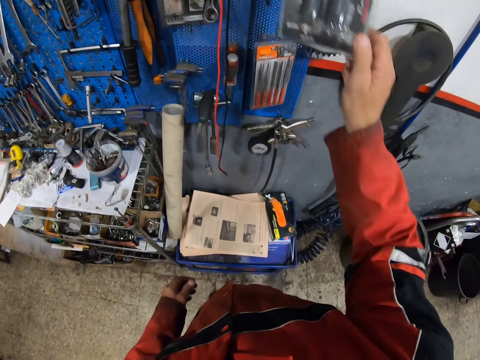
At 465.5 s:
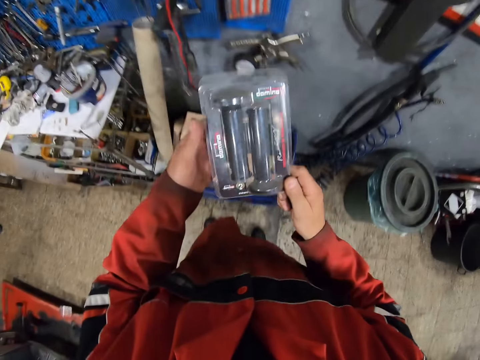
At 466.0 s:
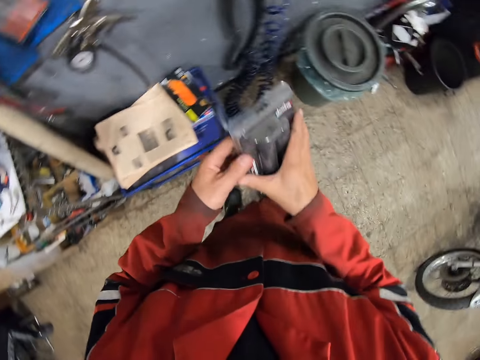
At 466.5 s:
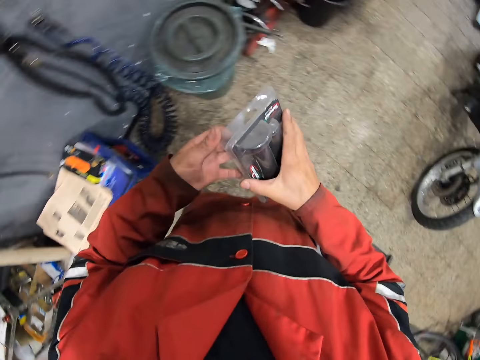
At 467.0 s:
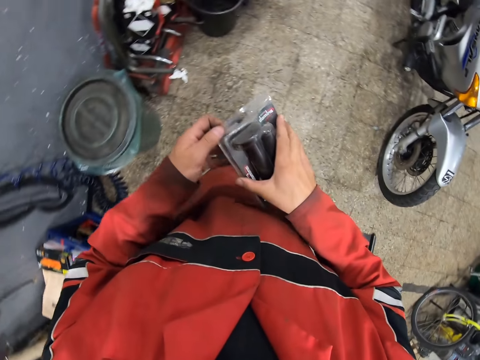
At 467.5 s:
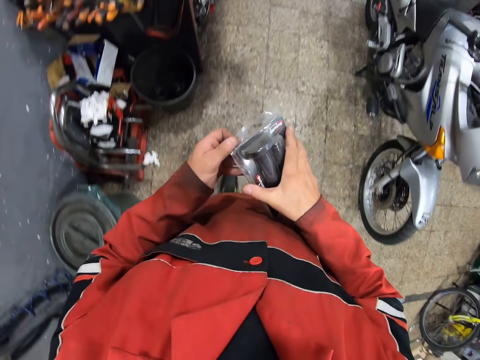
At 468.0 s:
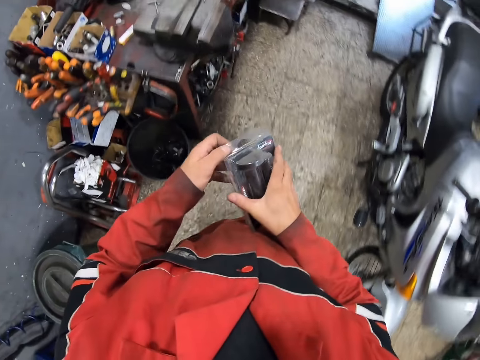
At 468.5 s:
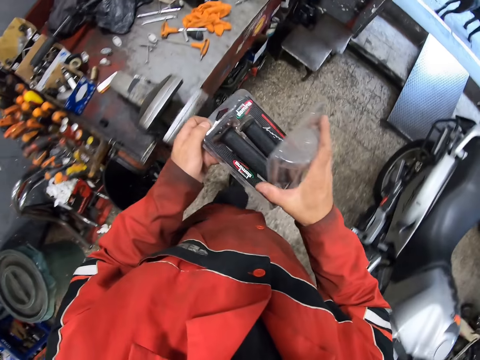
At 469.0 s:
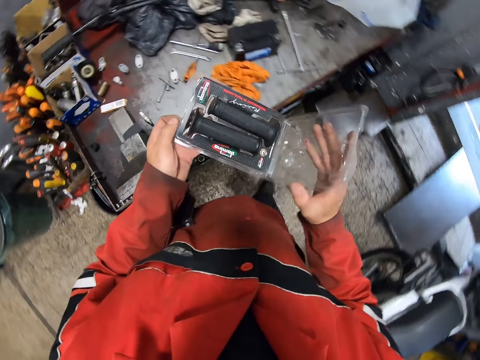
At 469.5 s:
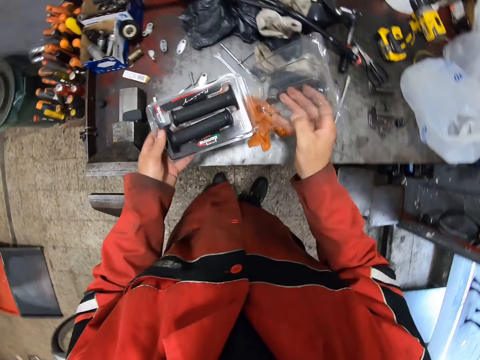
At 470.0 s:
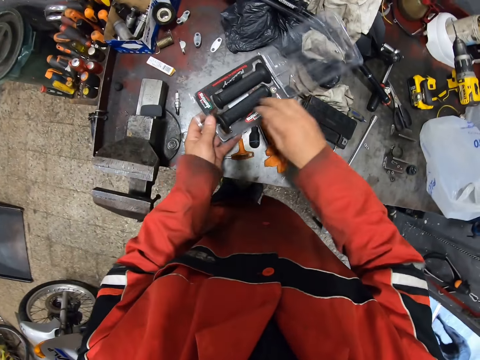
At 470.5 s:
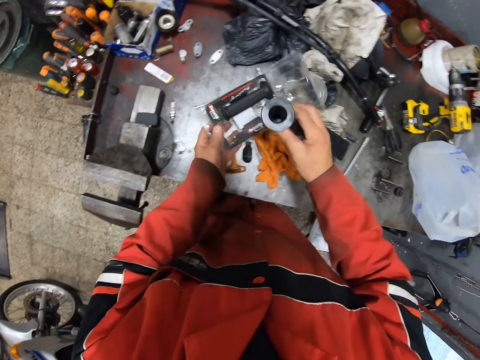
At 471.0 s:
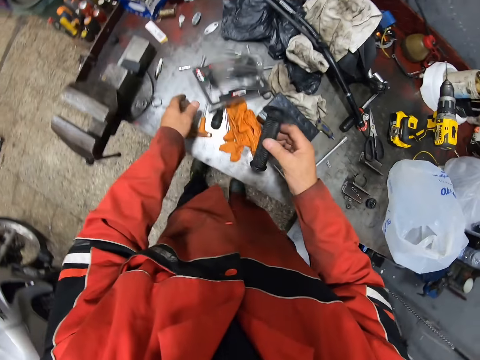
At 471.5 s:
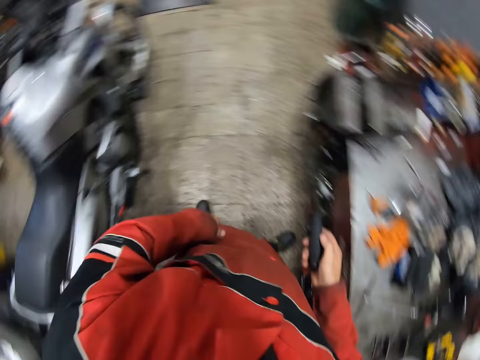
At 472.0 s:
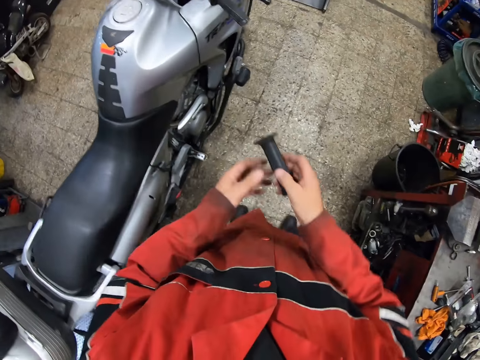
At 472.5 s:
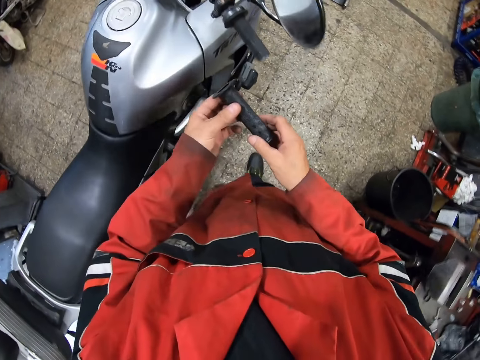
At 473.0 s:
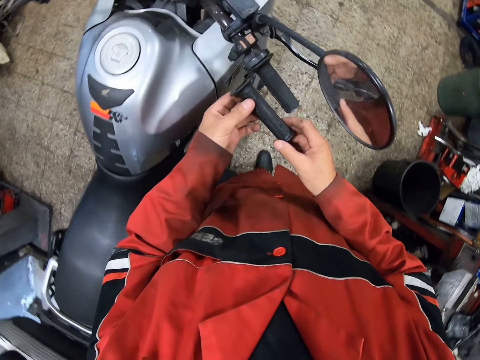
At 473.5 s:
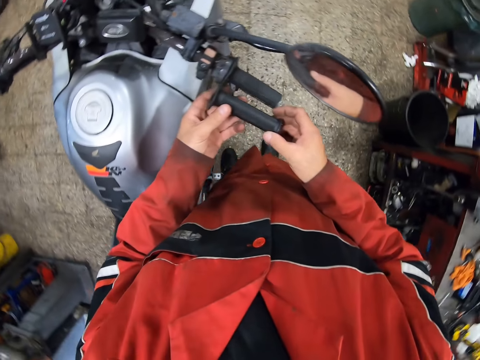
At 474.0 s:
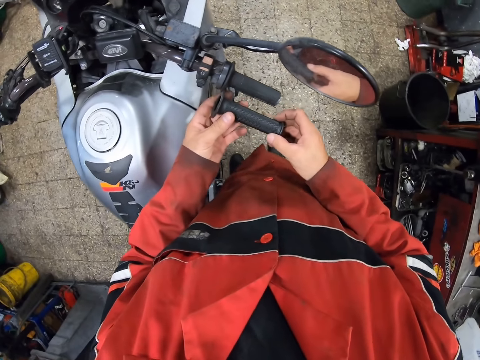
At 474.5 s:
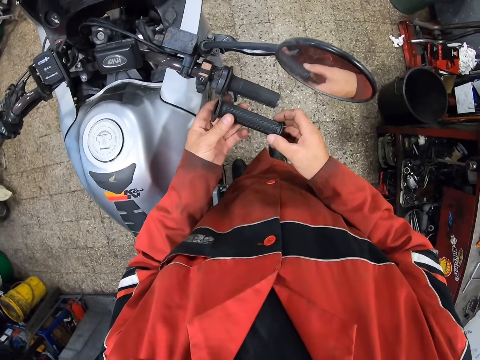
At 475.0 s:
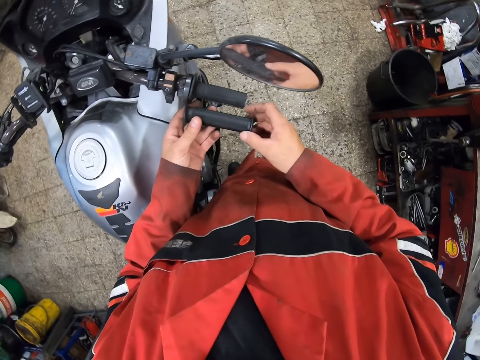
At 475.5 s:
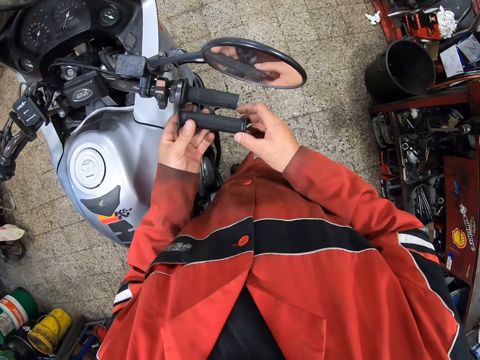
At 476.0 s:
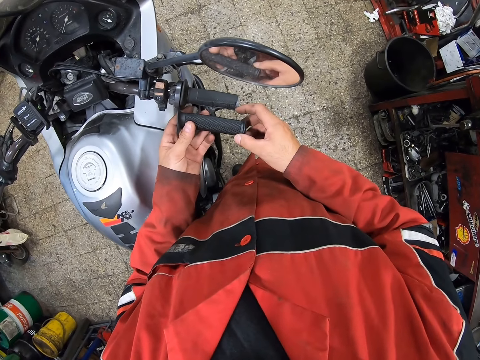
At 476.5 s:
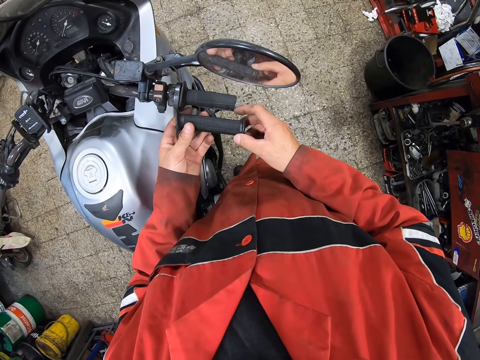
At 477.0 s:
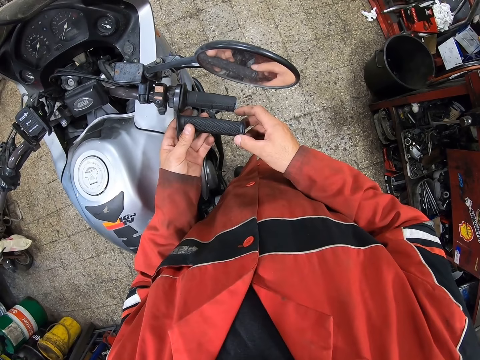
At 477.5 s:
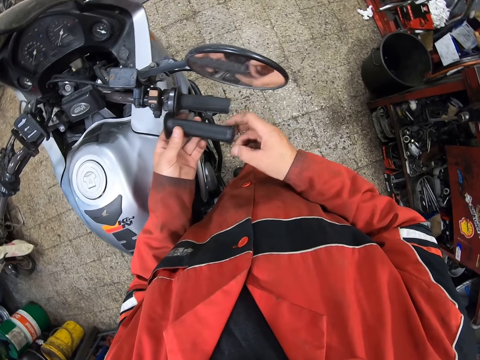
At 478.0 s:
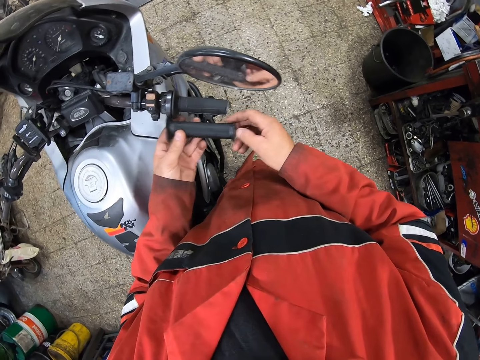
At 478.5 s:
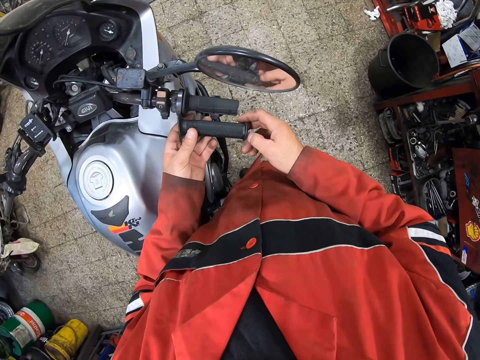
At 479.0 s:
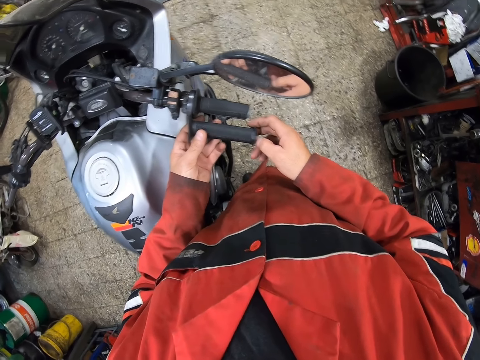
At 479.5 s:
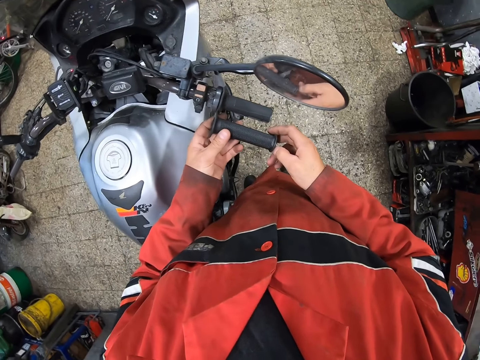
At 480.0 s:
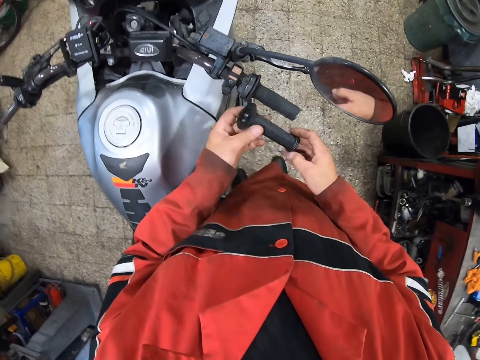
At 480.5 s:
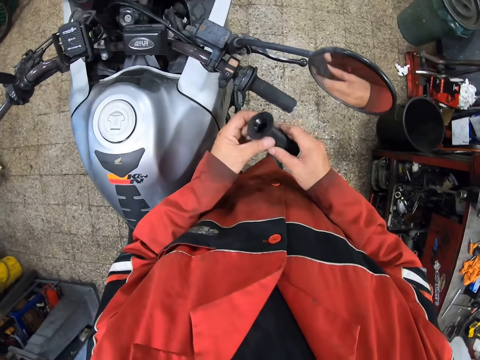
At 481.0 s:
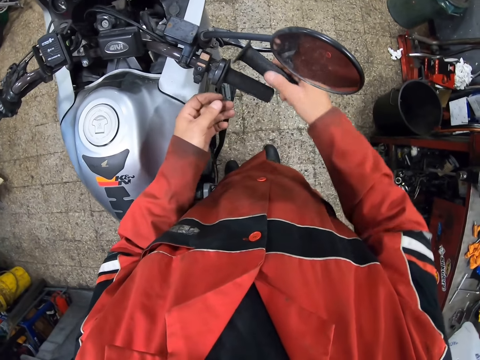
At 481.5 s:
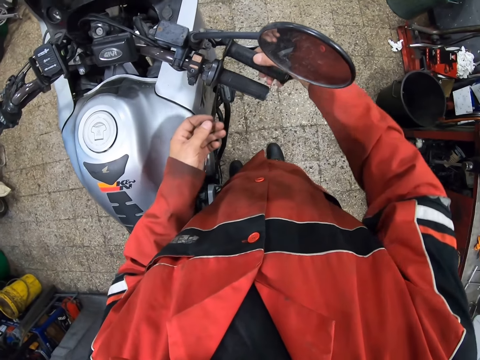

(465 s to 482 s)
The camera wearer picks a package from the tool shed with his right hand. He holds the package with both hands. He walks towards the workbench with the package in both hands. He opens the package with his right hand. He picks a motorcycle handle from the package with his right hand. He drops the package on the workbench with his left hand. He holds the motorcycle handle with both hands. He compares the handlebar. He passes the motorcycle handle to his right hand.

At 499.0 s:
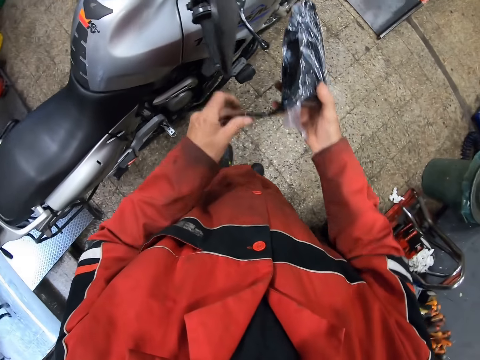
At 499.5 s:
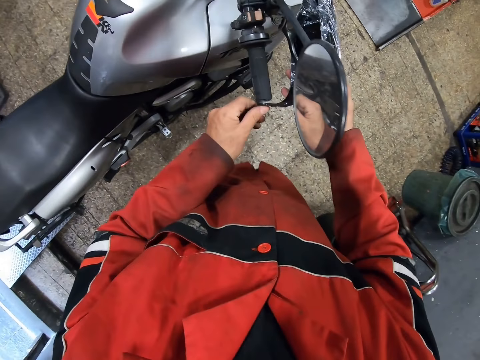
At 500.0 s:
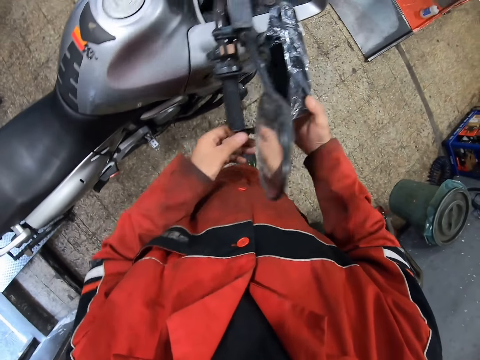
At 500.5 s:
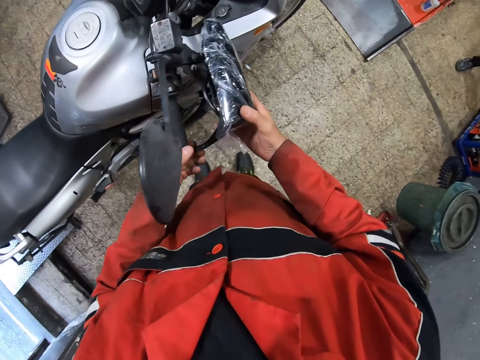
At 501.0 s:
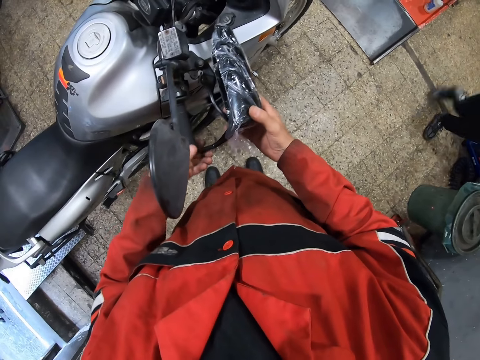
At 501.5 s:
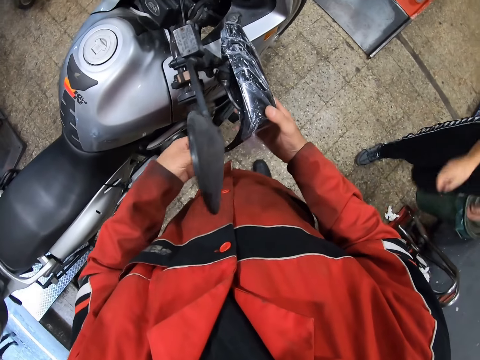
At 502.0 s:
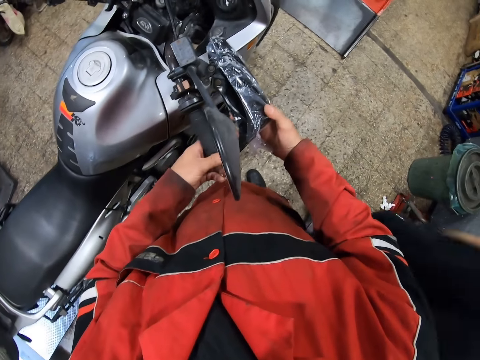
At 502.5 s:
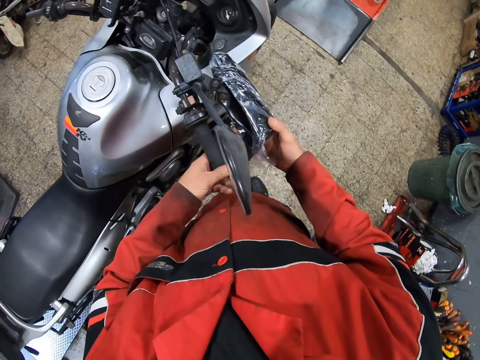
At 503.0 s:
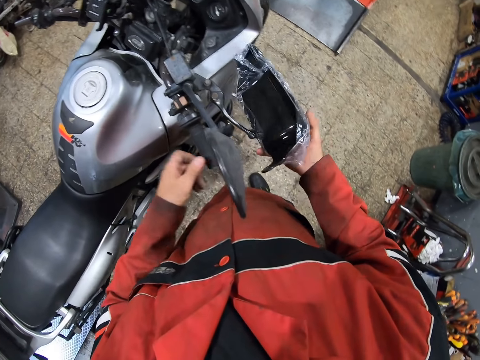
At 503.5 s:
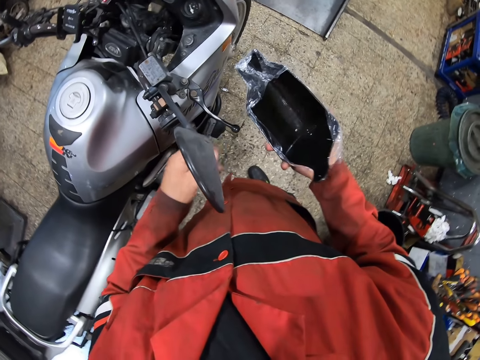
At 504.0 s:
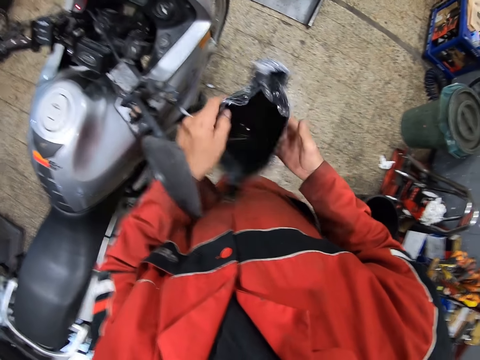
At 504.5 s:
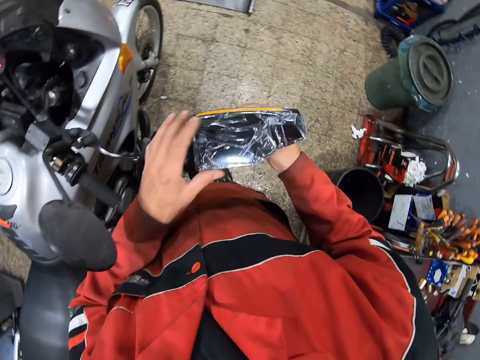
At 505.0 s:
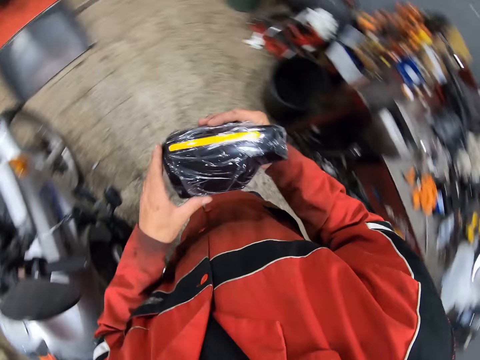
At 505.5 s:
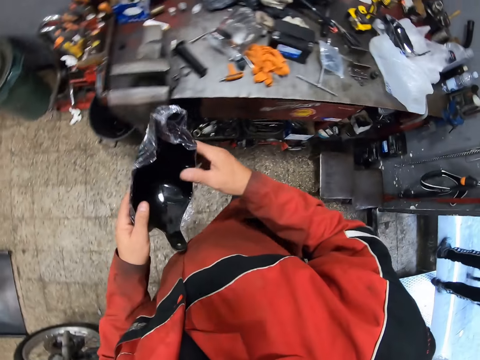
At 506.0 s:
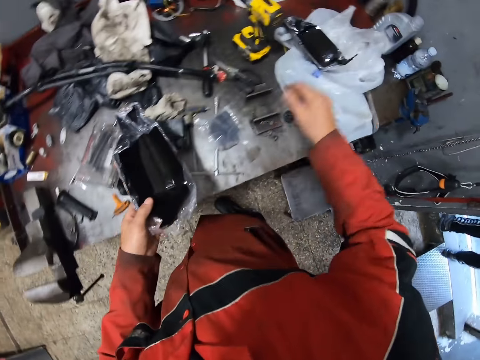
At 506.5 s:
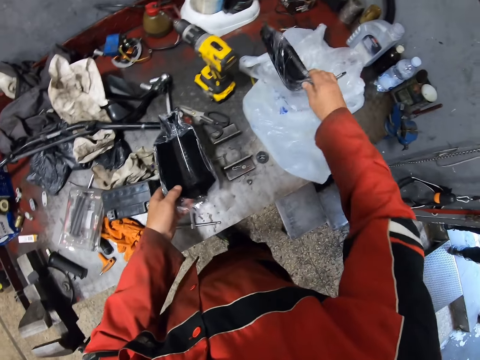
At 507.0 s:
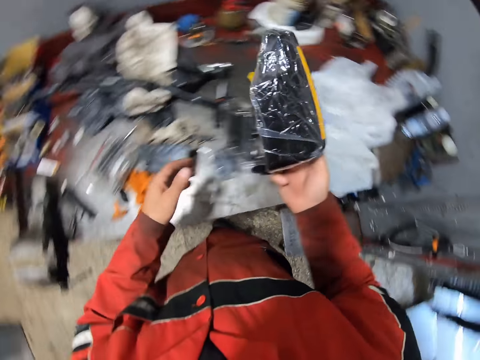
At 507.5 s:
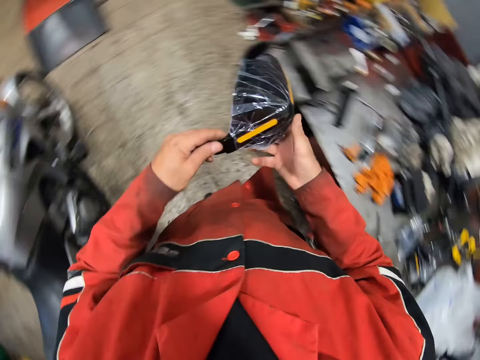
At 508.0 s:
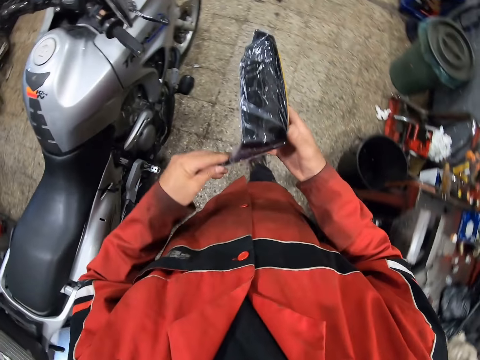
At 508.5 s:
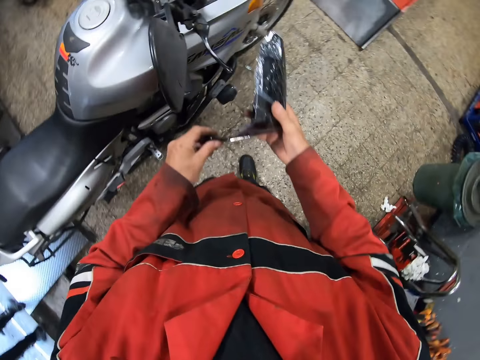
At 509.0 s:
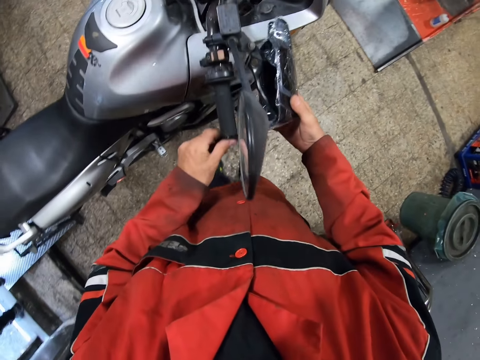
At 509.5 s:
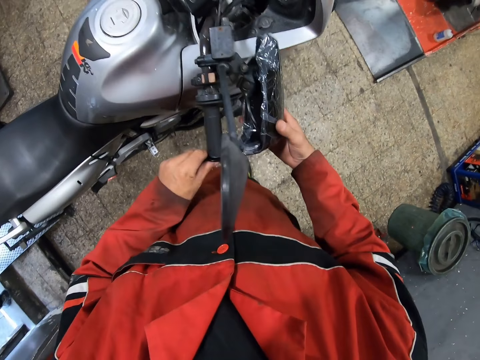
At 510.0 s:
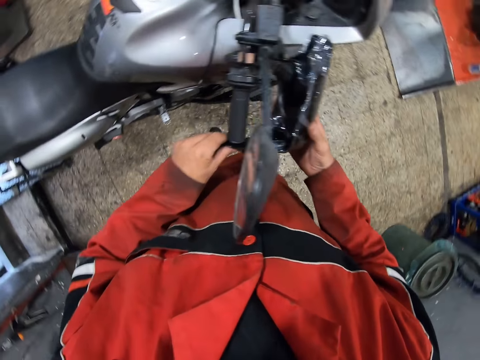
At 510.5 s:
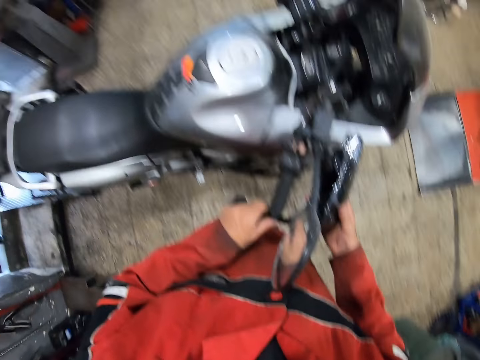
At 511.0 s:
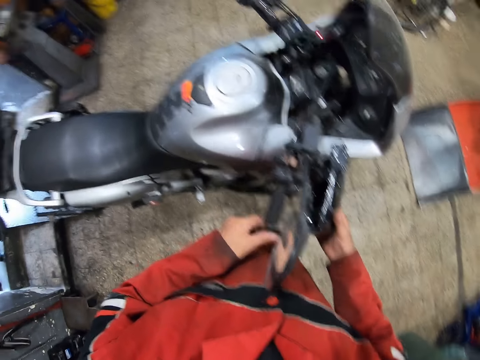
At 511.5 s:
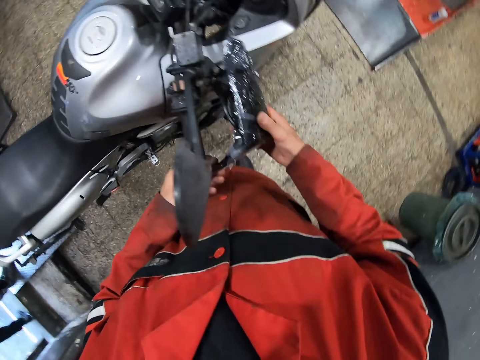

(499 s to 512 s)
The camera wearer puts the windscreen on the motorcycle. A man walks past the camera wearer. The camera wearer drops the motorcycle mirror on the workbench with his left hand. He picks the motorcycle mirror from the nylon on the workbench with his right hand. He holds the motorcycle mirror with both hands. He puts the windscreen on the motorcycle.
